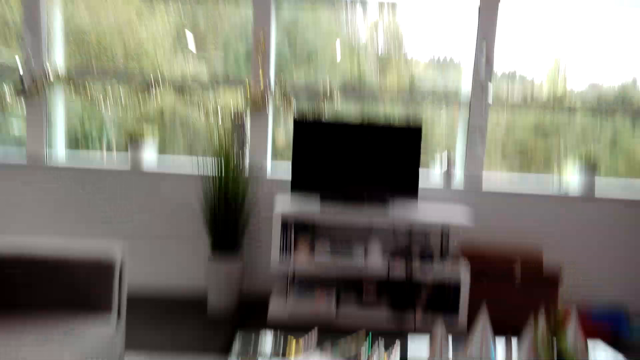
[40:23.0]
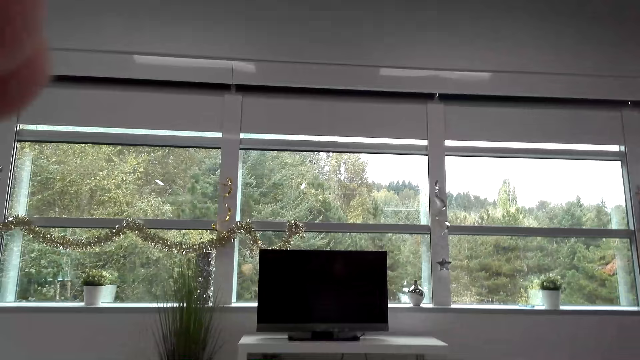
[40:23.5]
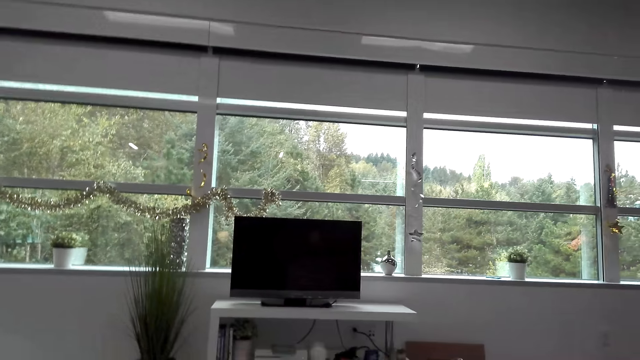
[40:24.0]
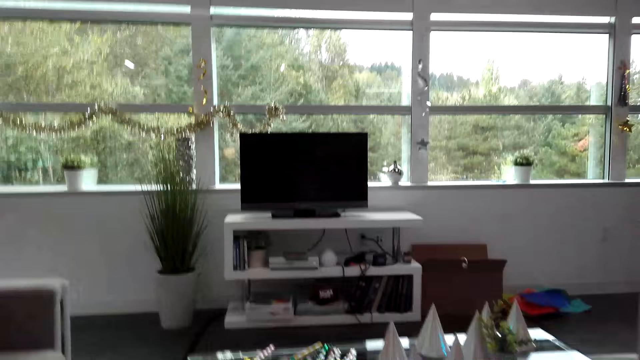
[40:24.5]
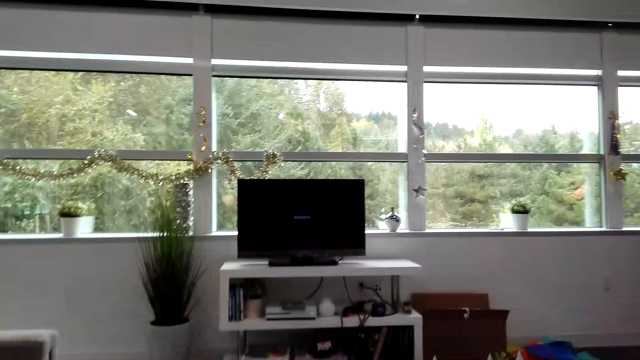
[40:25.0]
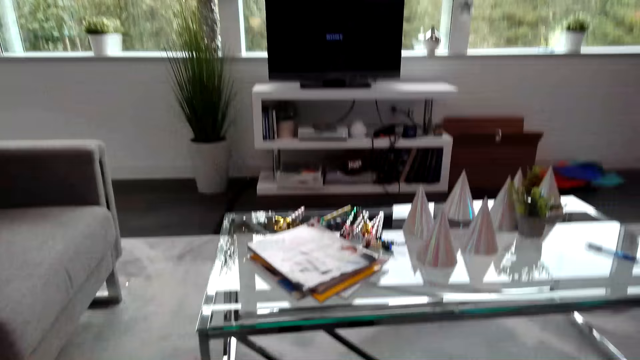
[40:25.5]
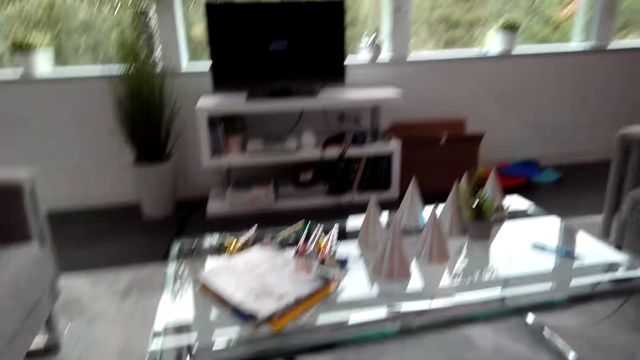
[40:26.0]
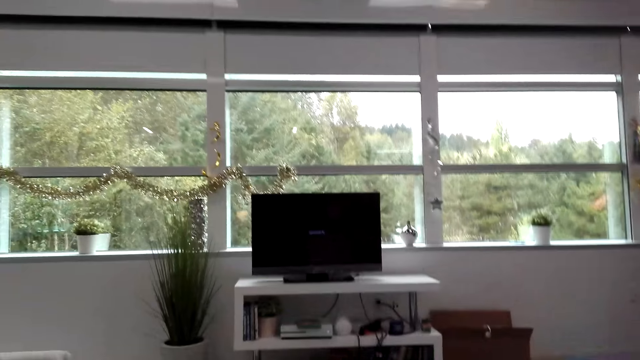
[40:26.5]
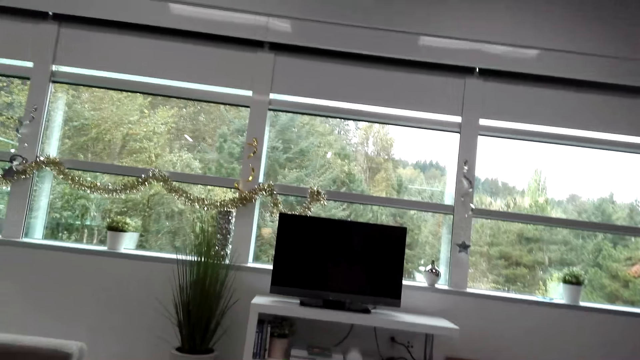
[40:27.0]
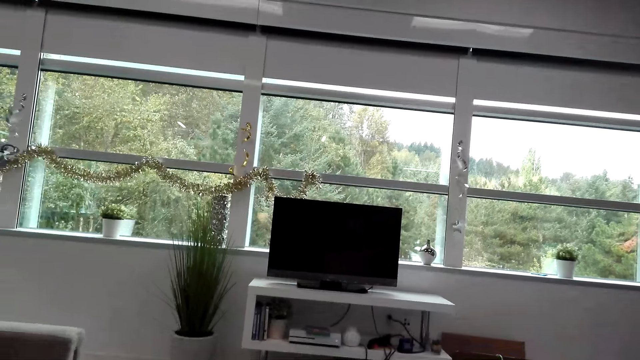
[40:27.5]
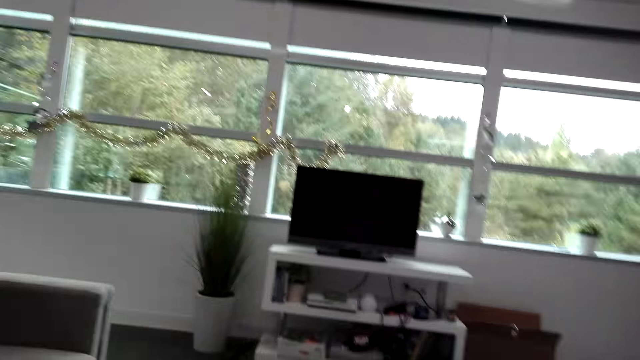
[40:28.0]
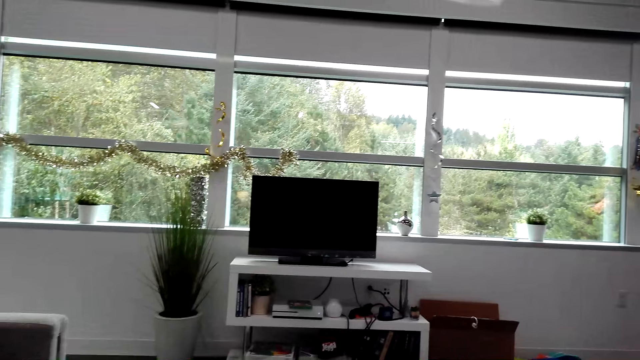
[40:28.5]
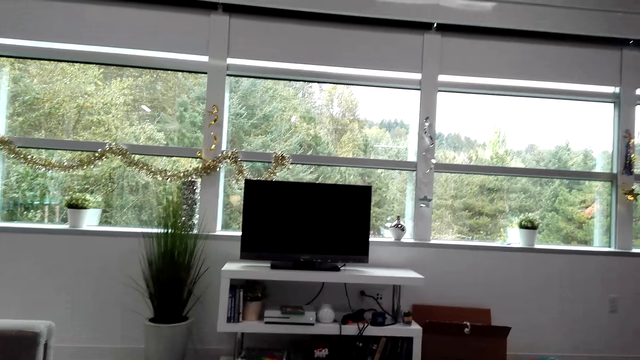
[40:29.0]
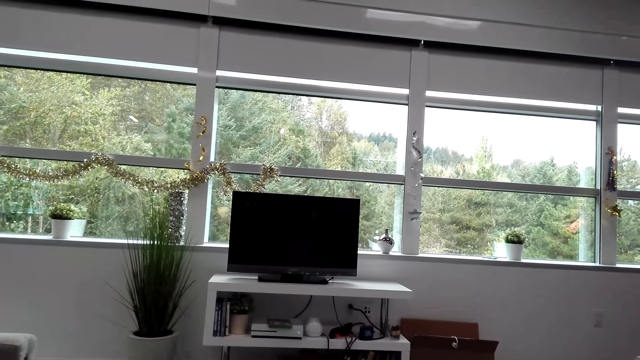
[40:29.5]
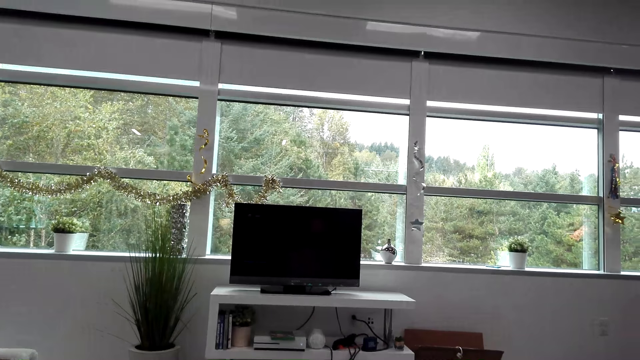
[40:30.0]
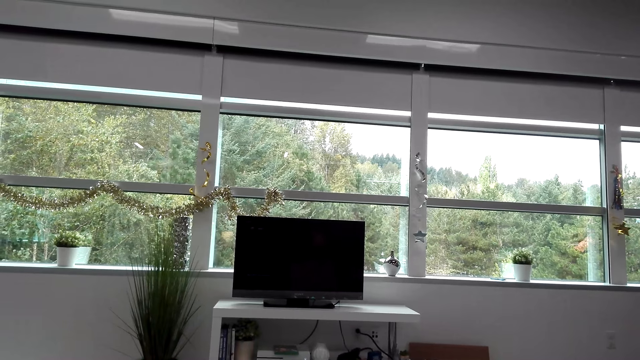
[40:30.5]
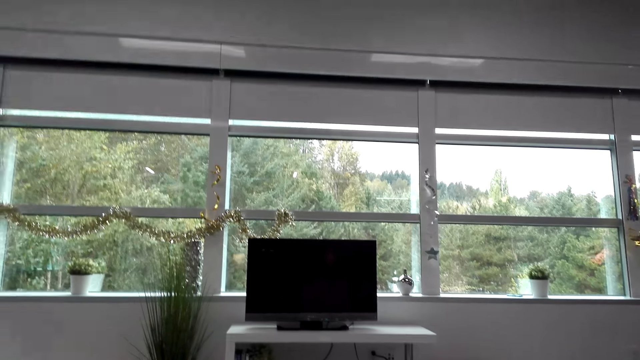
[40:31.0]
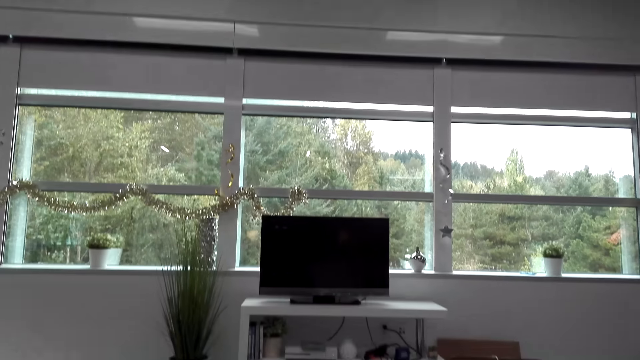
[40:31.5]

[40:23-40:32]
The camera wearer looks around the house. They adjust the camera.

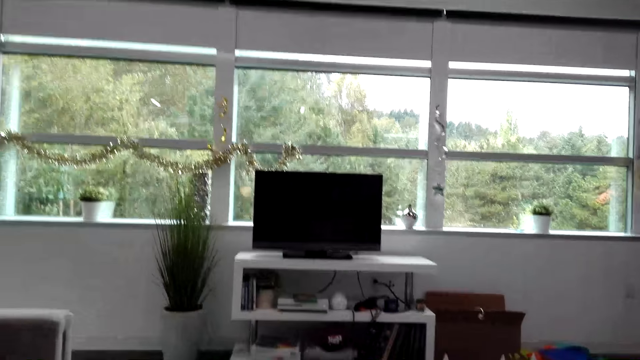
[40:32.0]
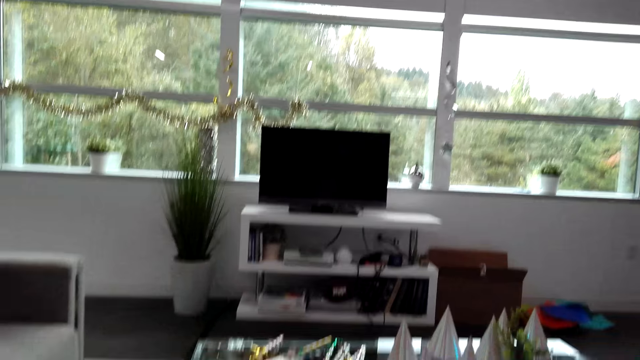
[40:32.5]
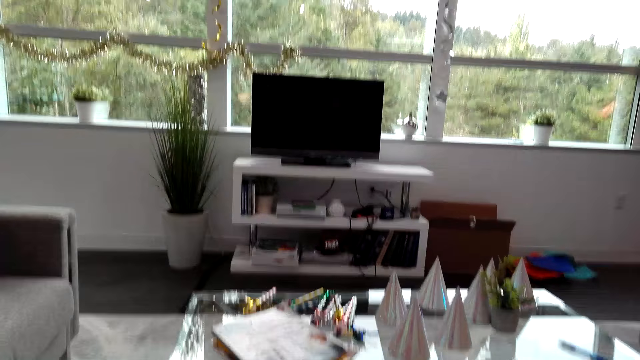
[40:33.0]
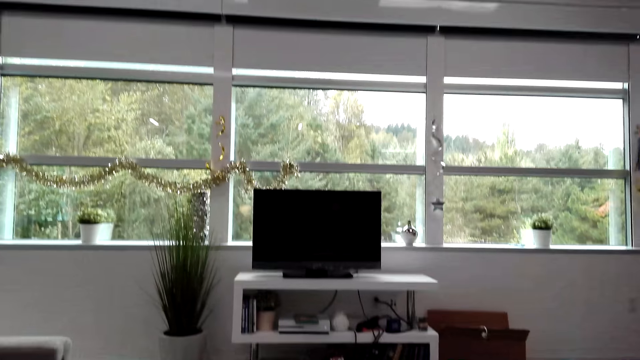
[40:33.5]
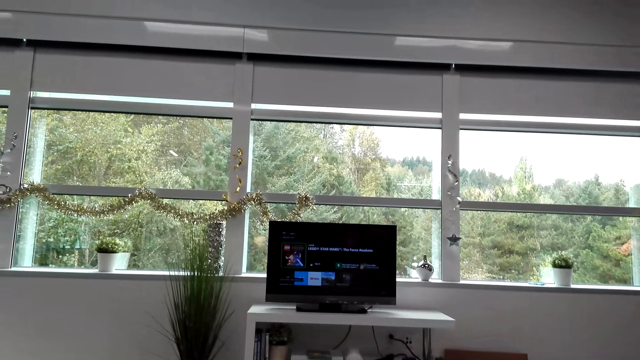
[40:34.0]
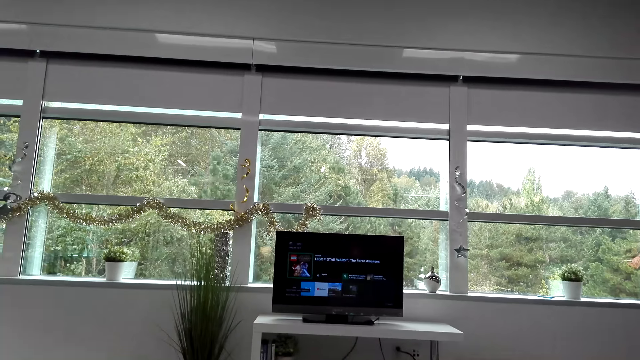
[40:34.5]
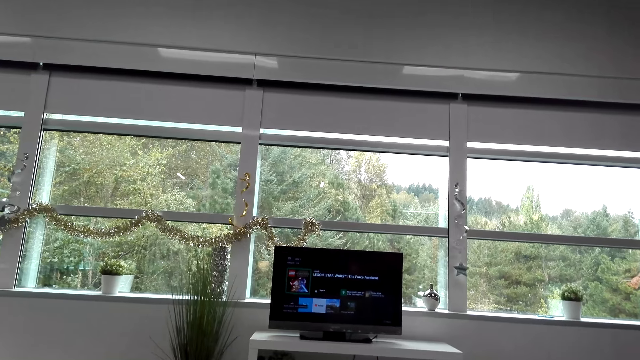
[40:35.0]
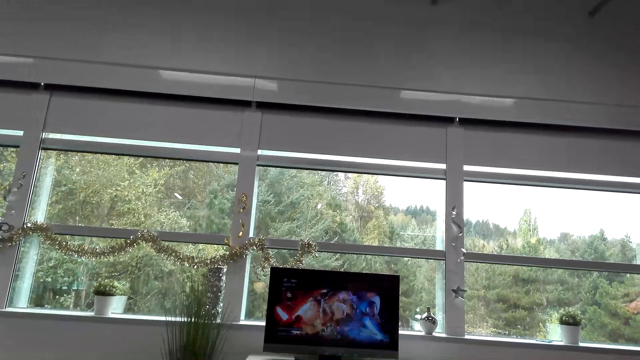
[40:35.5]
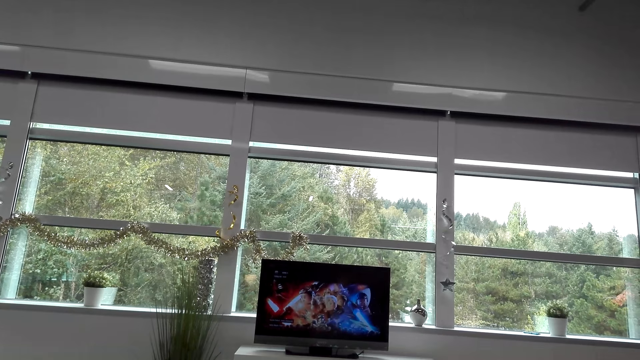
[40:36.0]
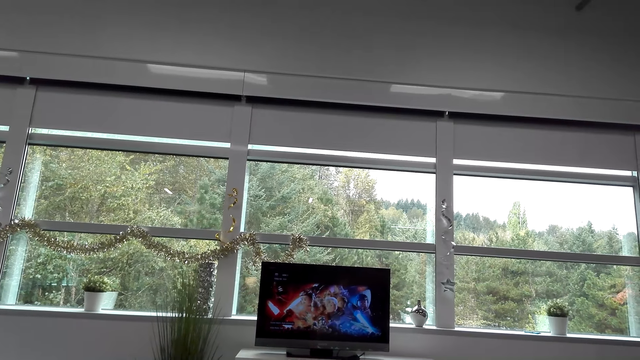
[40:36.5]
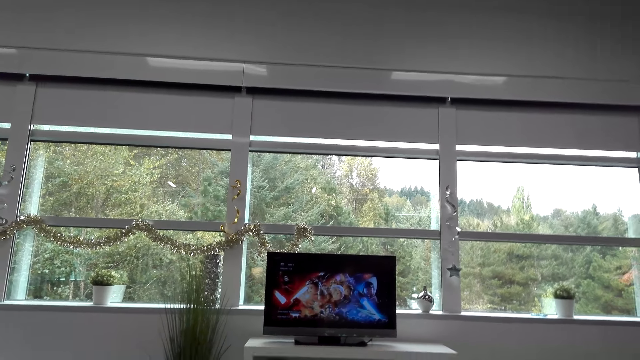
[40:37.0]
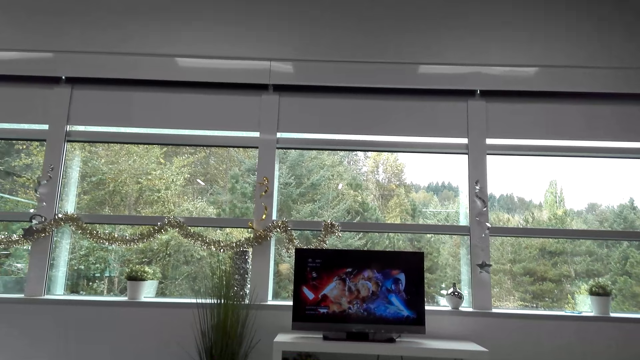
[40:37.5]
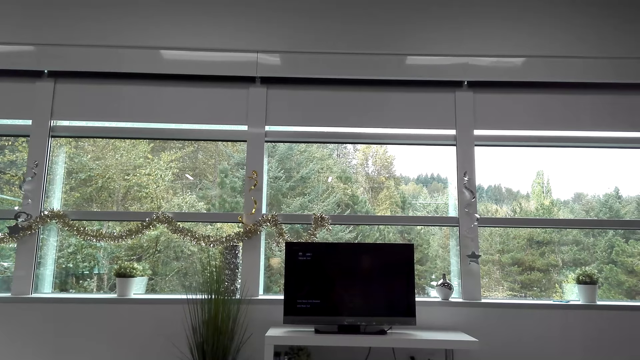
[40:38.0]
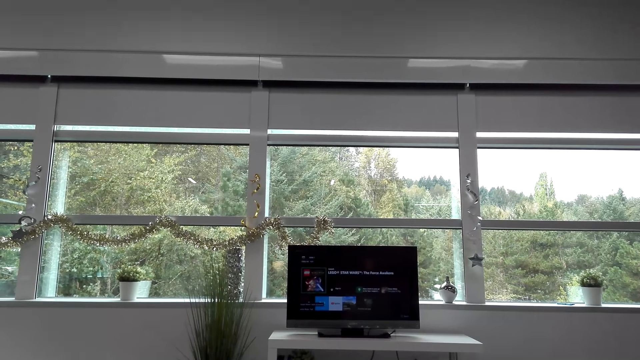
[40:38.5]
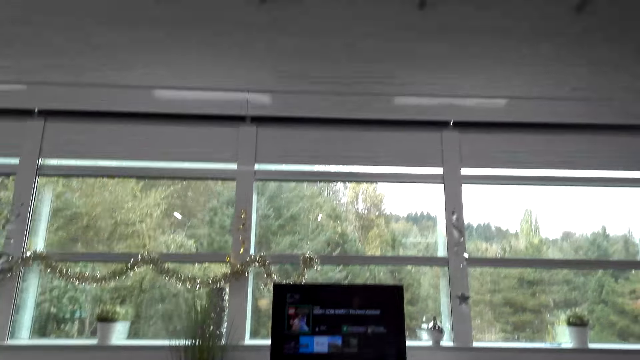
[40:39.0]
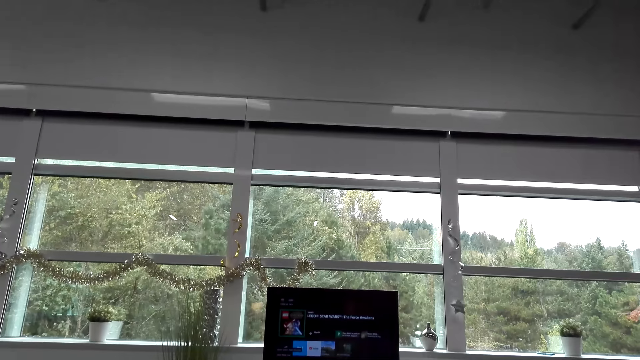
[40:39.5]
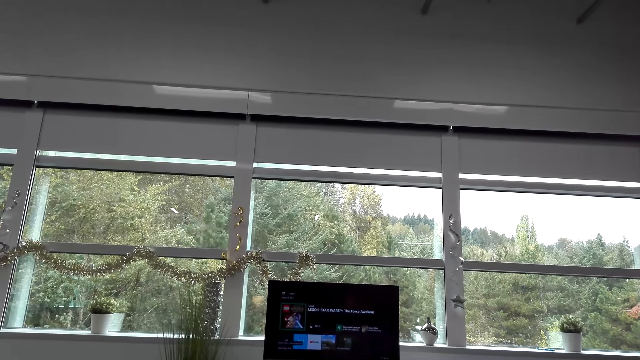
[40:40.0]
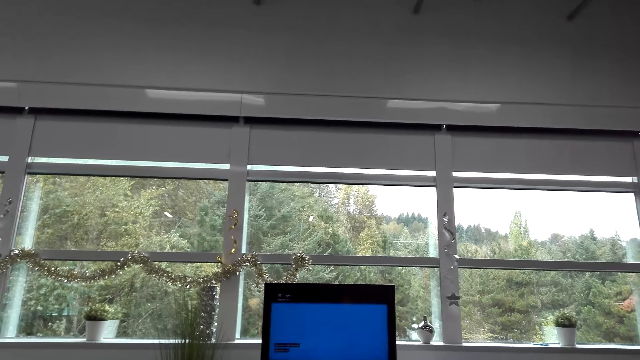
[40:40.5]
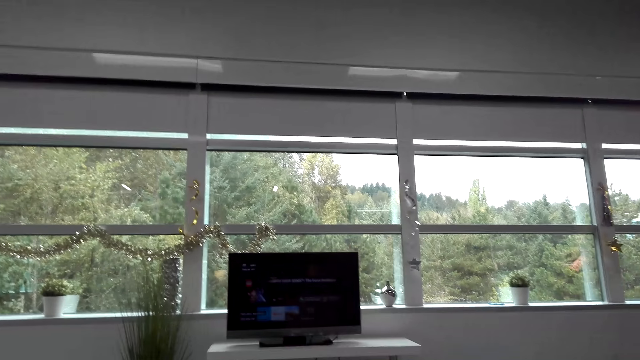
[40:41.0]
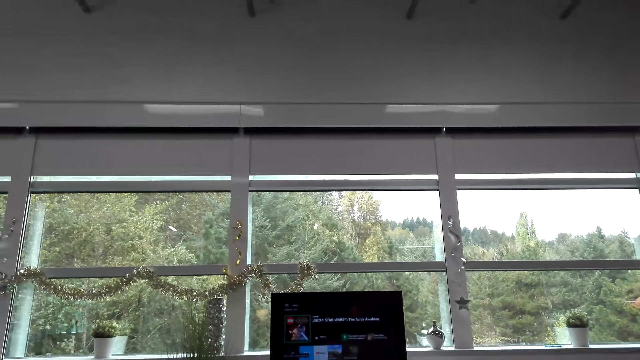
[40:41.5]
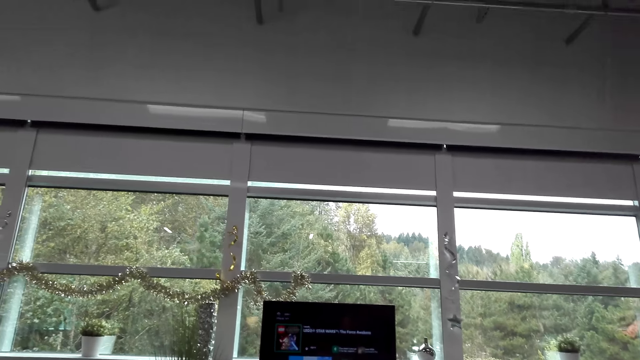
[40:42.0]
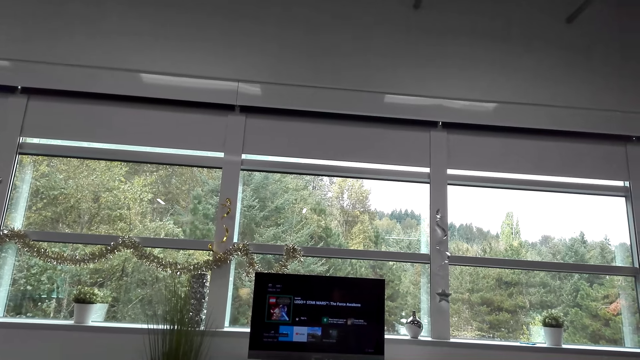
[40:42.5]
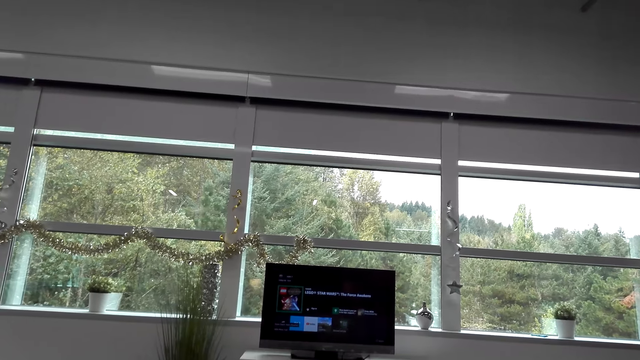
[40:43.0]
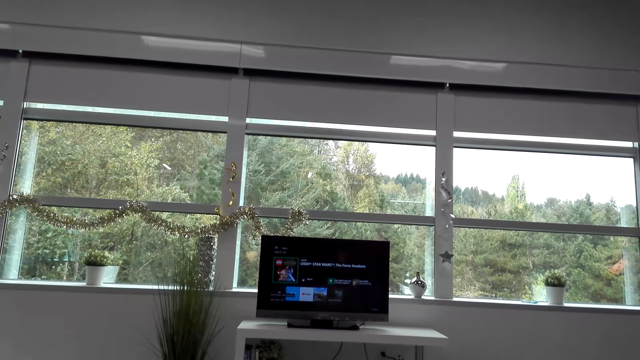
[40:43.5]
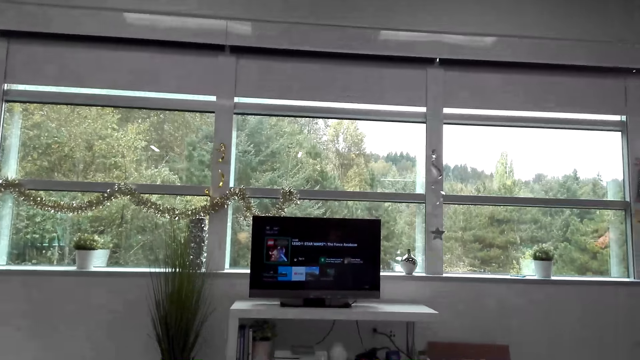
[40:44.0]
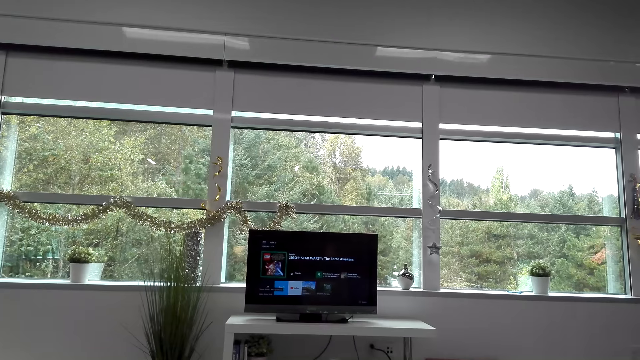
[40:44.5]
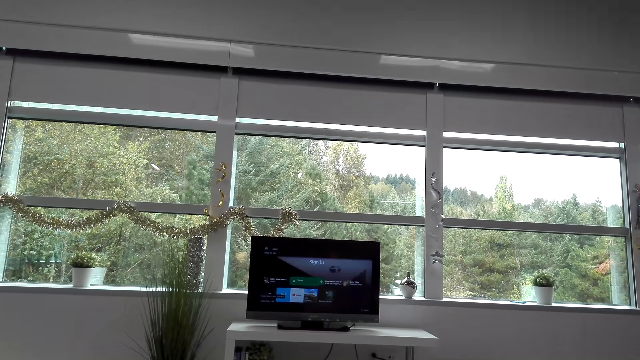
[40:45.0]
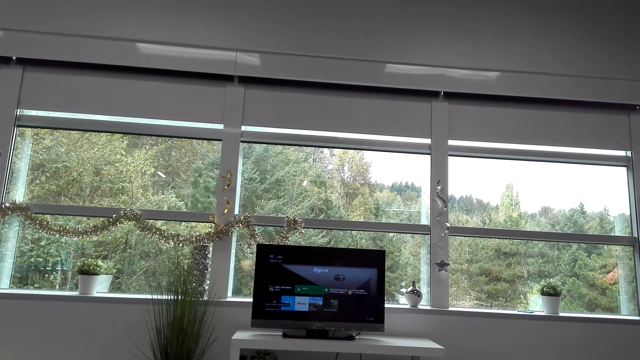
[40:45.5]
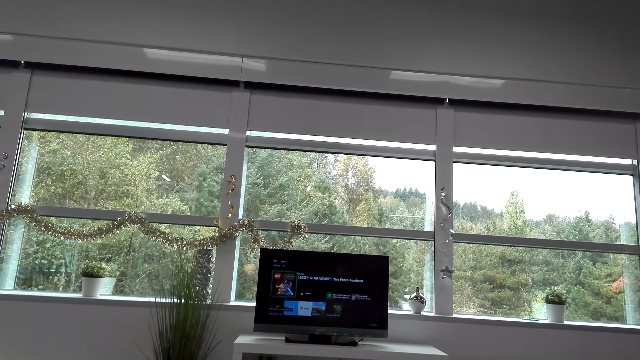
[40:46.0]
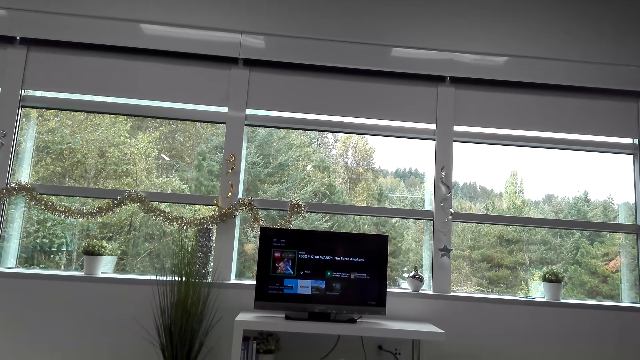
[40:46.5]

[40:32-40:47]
The camera wearer looks around the house. They converse to a man.
